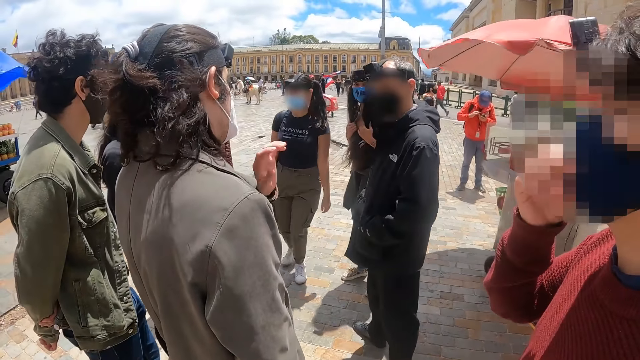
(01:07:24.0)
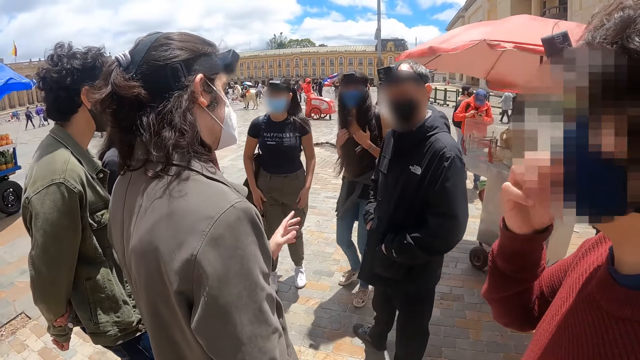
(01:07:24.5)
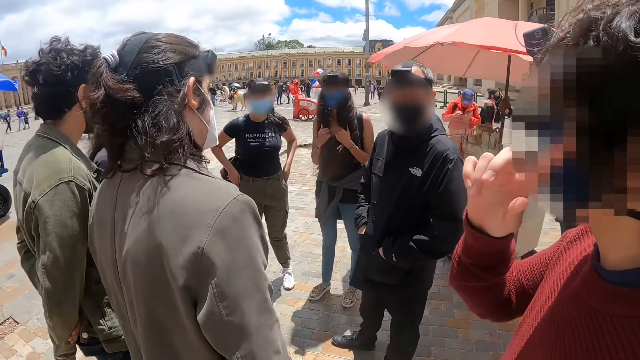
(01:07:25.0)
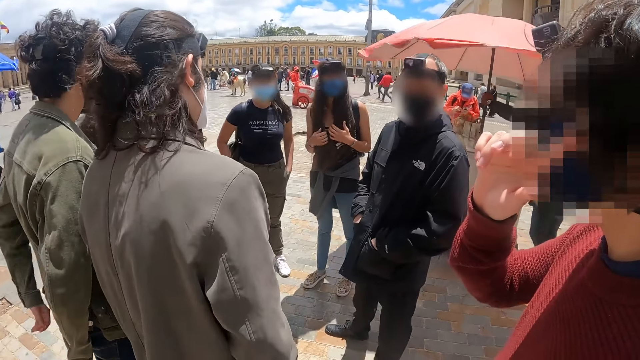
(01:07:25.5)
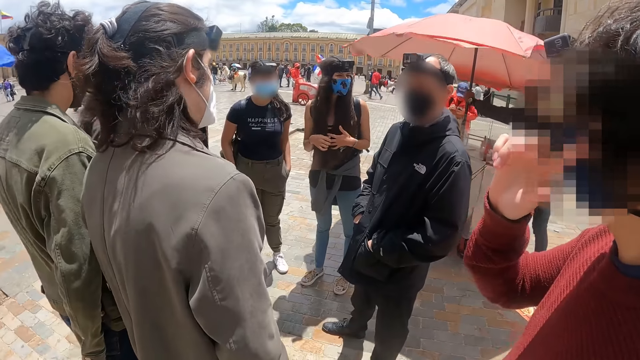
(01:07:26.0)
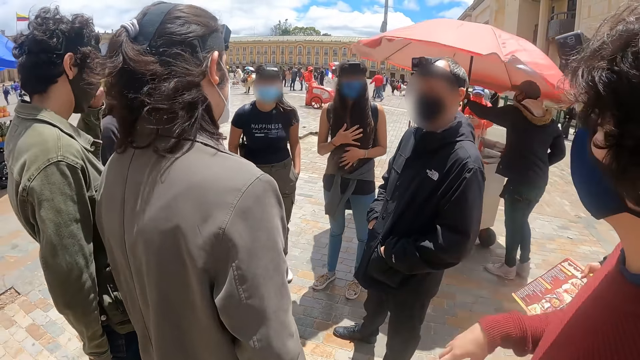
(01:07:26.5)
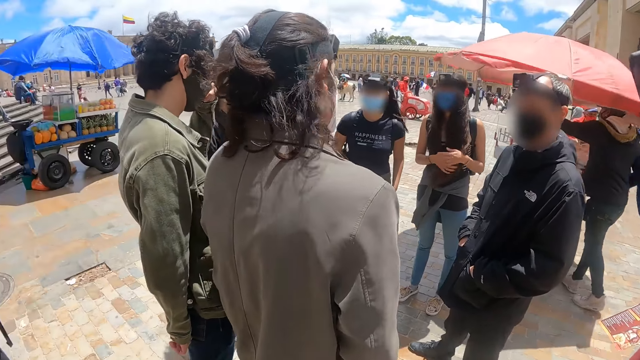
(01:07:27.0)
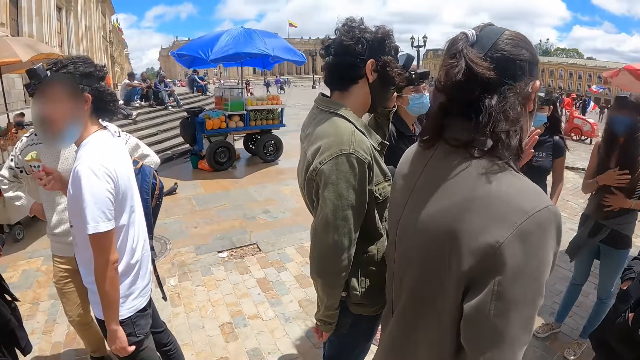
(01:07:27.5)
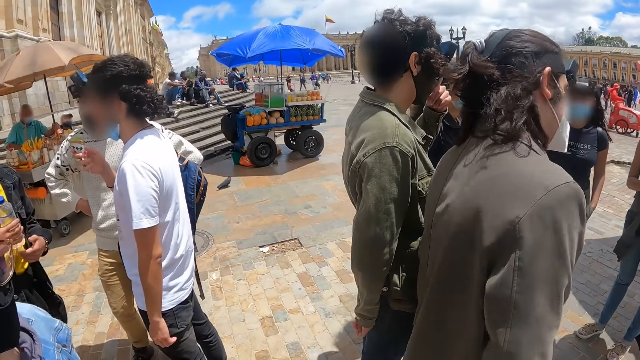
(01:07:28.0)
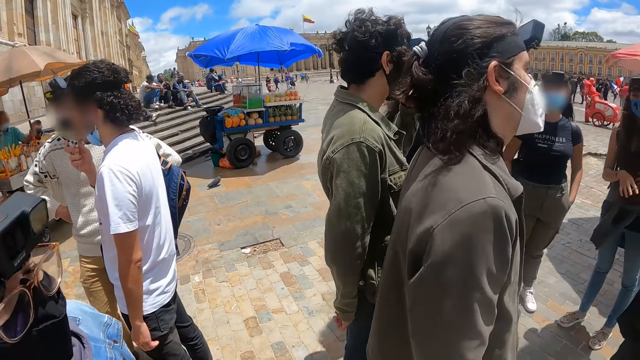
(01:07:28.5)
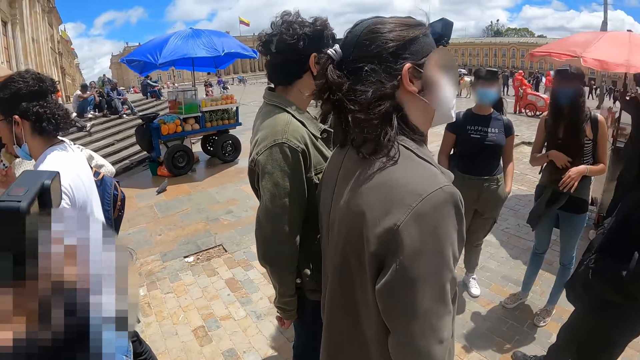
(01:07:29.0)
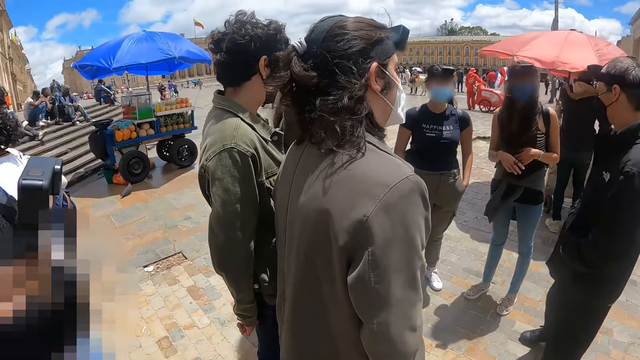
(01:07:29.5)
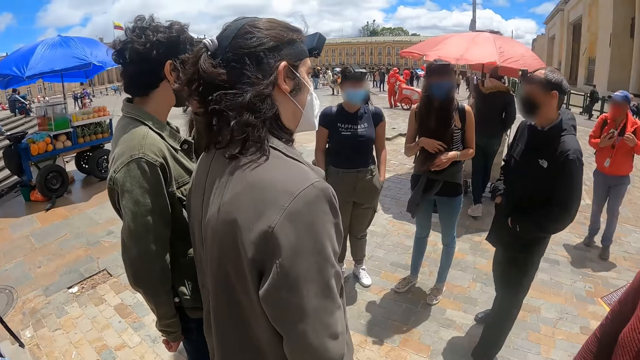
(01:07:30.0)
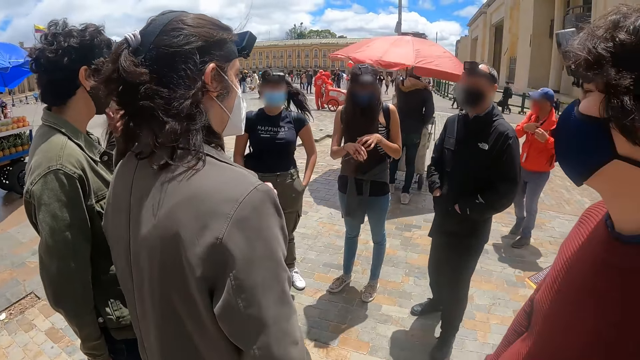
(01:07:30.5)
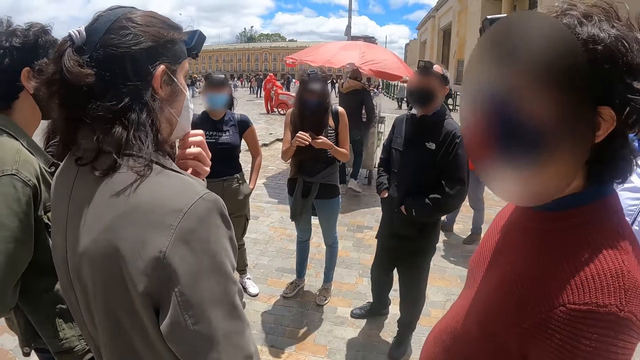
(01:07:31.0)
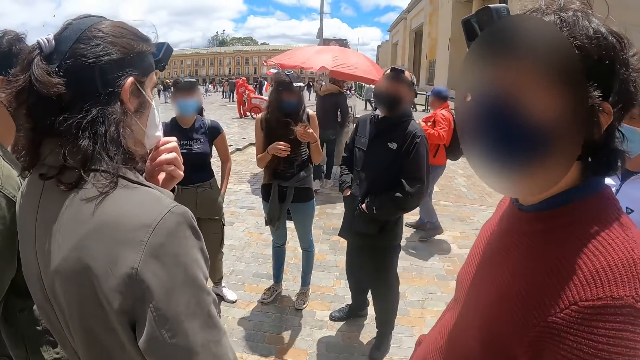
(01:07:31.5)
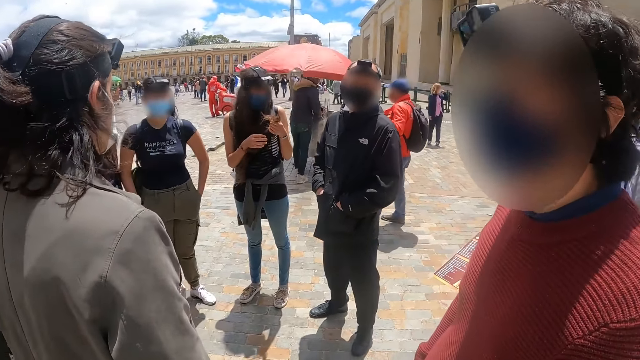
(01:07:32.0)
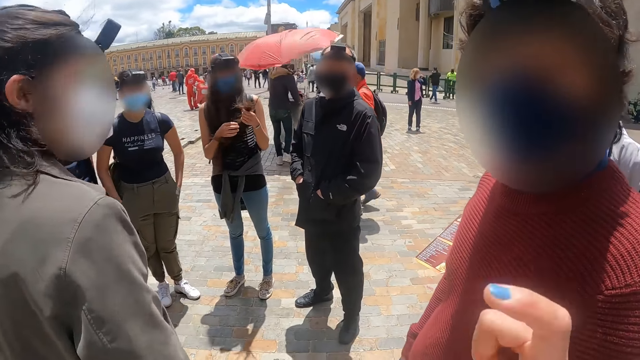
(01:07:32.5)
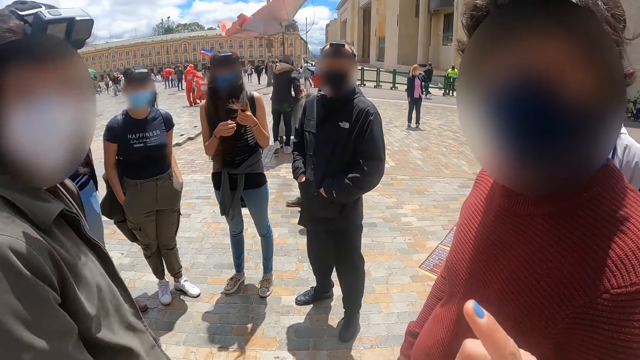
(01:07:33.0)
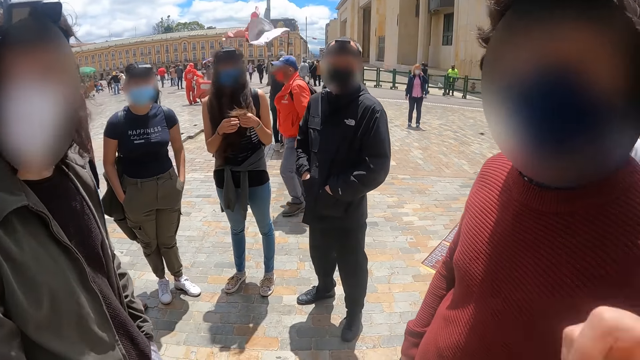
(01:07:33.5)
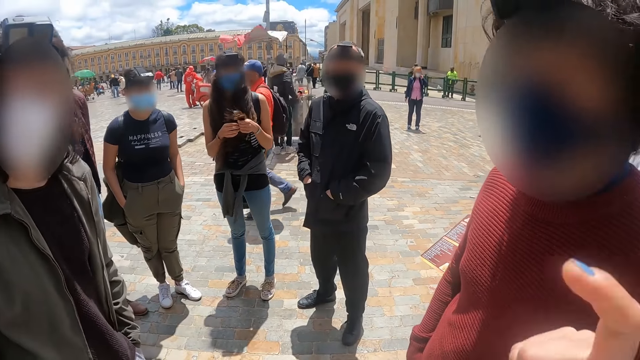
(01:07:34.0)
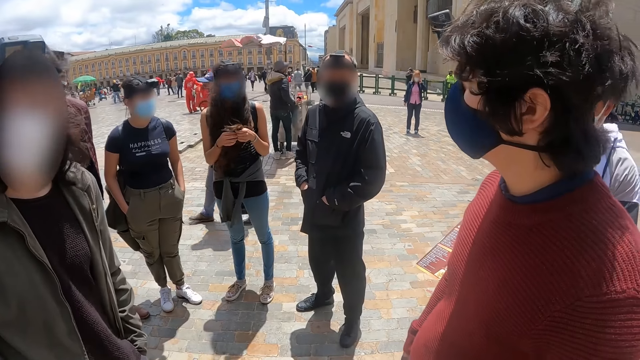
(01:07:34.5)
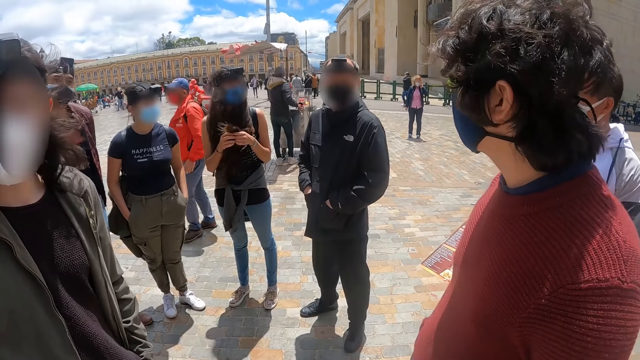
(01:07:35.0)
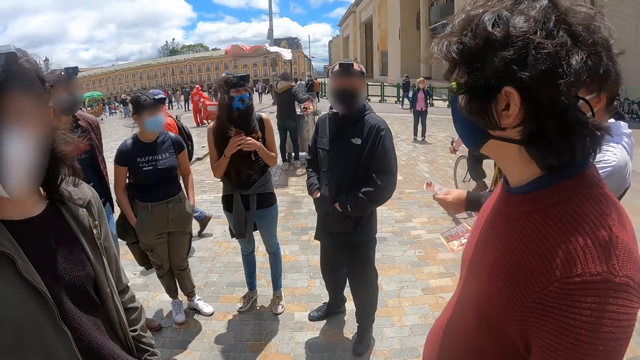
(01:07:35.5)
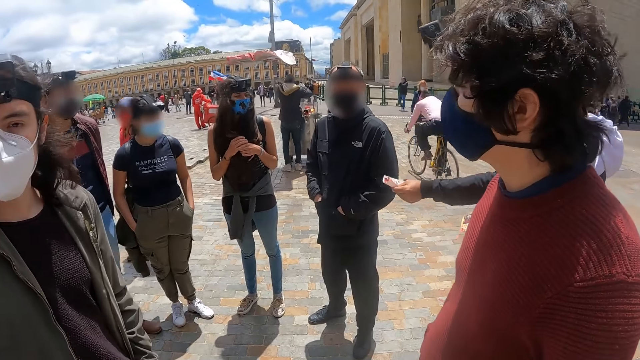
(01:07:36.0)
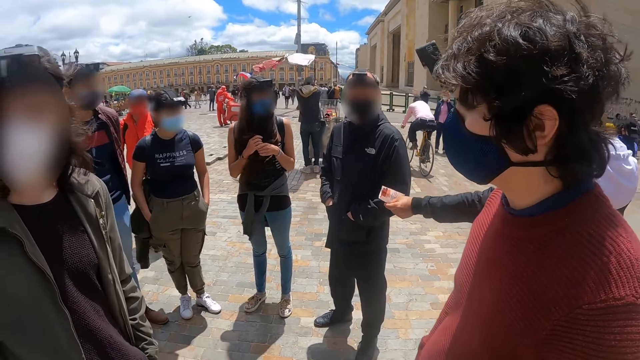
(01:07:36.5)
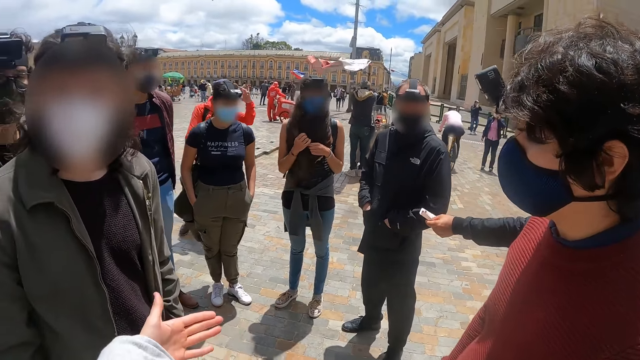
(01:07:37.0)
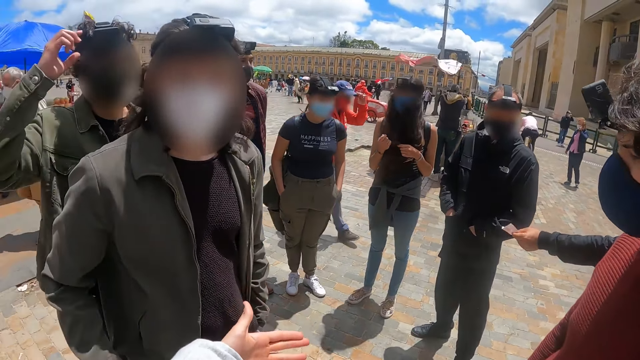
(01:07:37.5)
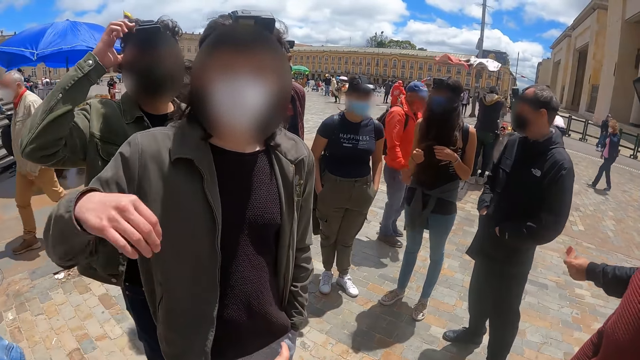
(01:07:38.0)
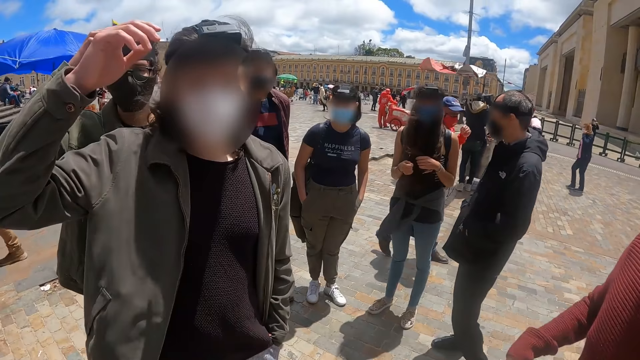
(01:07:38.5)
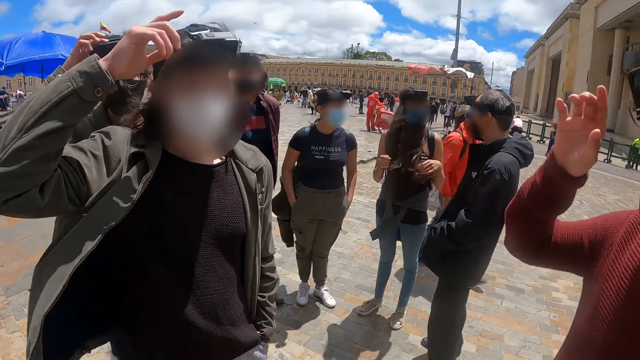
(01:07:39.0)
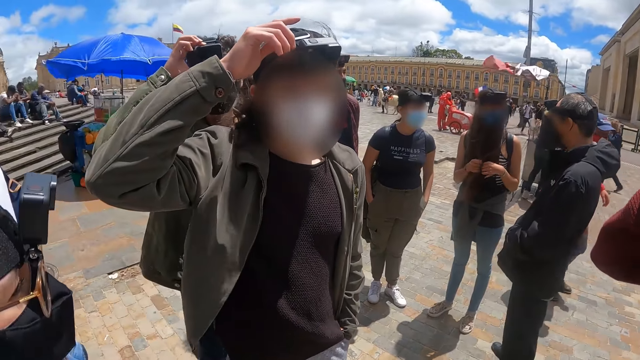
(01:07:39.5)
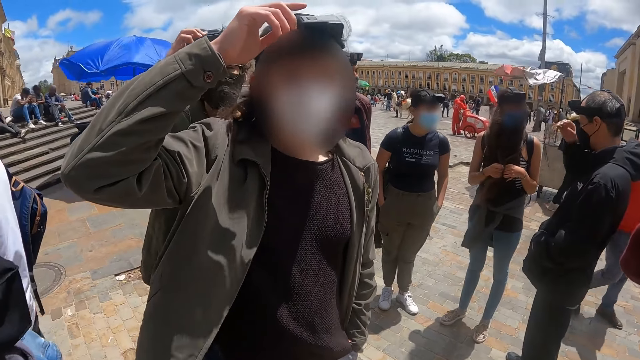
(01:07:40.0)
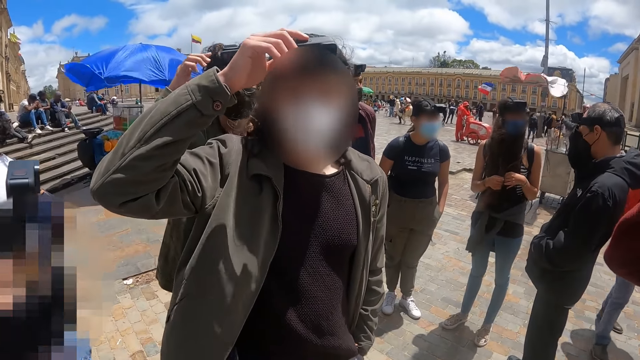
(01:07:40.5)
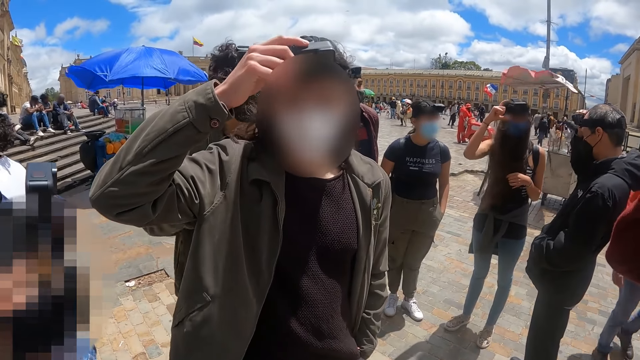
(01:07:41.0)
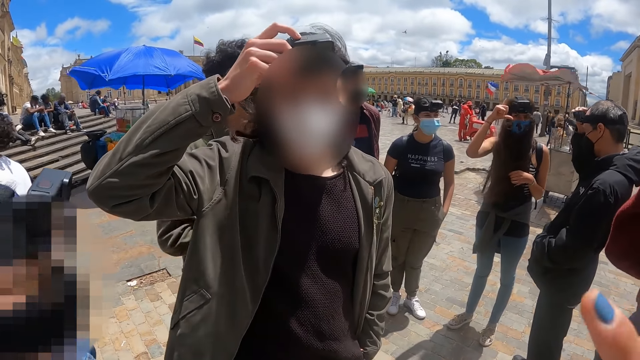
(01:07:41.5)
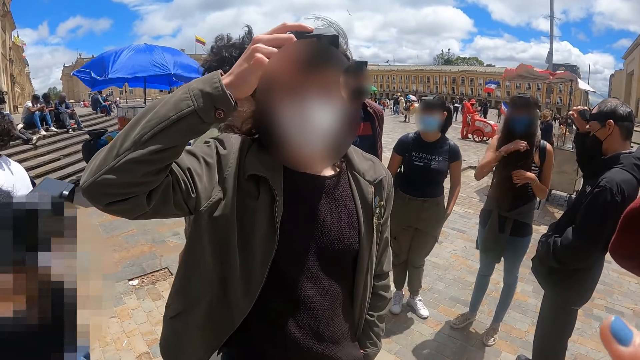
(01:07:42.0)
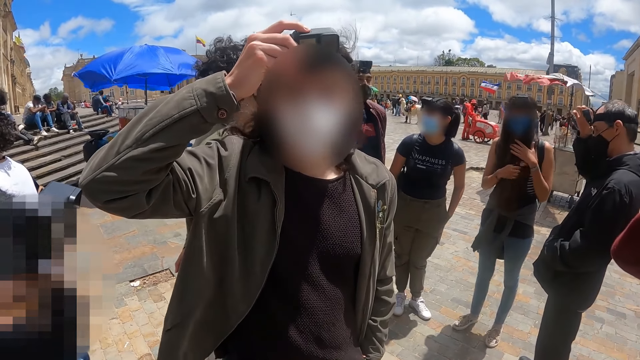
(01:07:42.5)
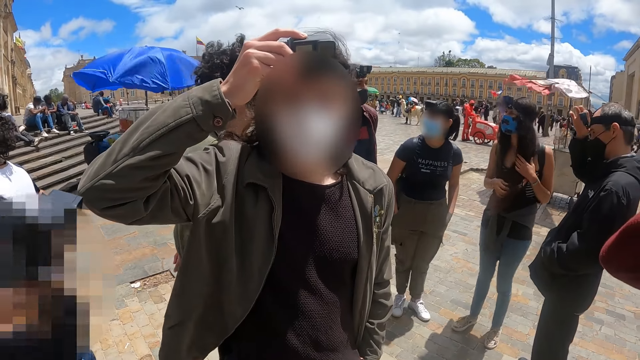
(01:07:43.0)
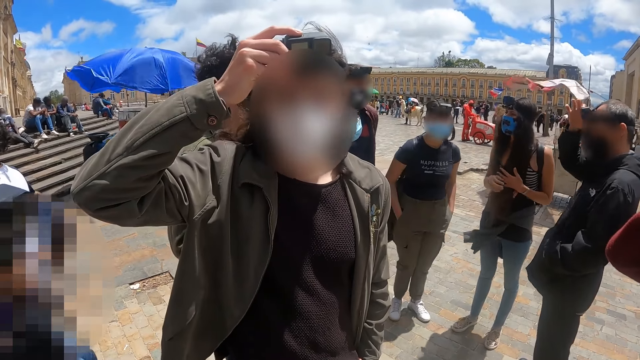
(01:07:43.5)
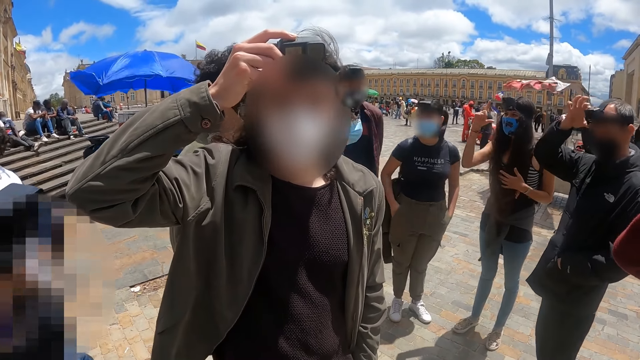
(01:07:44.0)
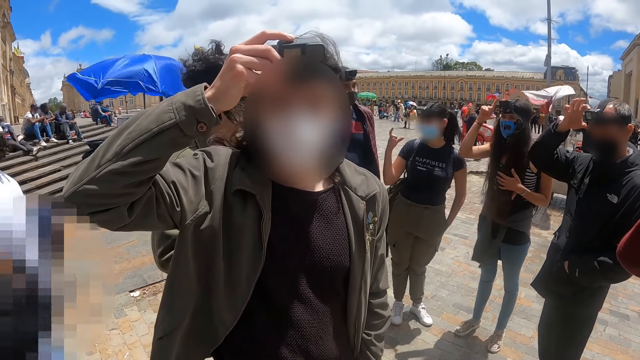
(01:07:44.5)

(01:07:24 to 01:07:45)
The camera wearer interacts. They talk to a person. Another person looks at the camera wearer. The other person adjusts the camera.
